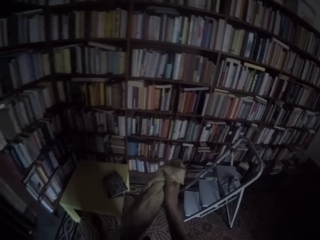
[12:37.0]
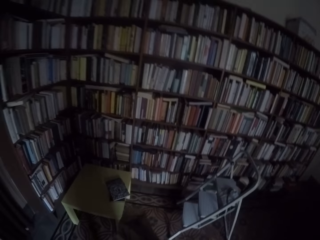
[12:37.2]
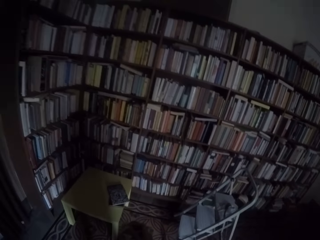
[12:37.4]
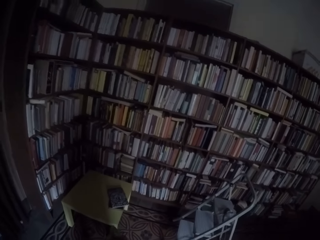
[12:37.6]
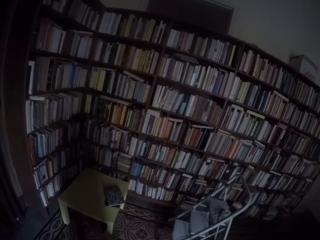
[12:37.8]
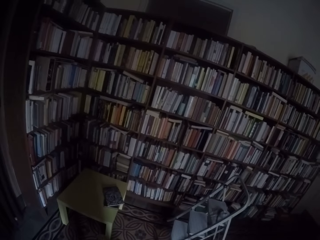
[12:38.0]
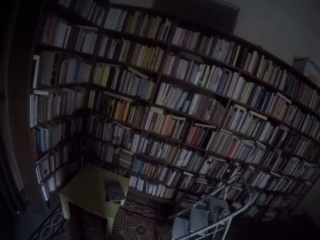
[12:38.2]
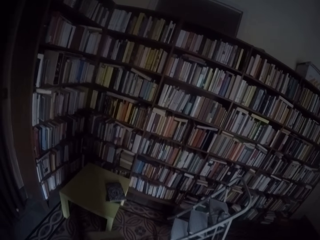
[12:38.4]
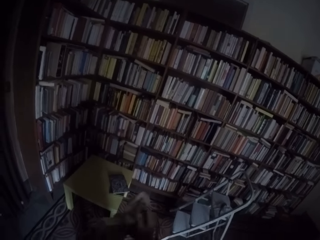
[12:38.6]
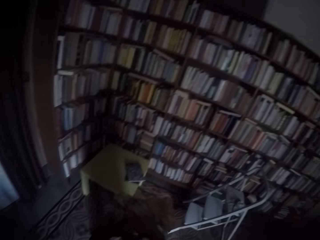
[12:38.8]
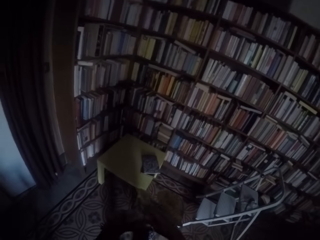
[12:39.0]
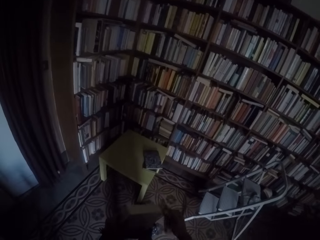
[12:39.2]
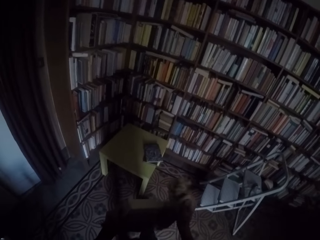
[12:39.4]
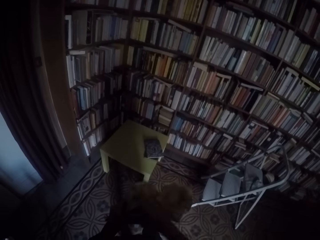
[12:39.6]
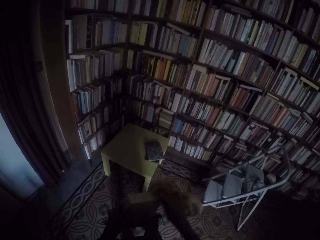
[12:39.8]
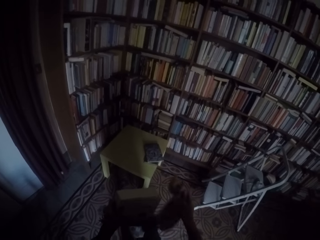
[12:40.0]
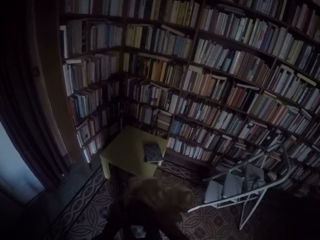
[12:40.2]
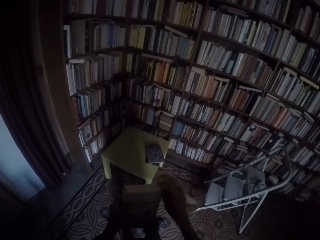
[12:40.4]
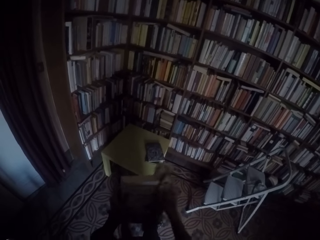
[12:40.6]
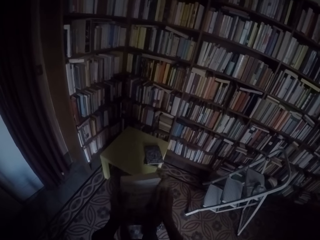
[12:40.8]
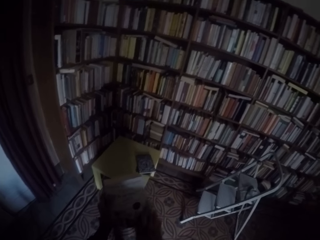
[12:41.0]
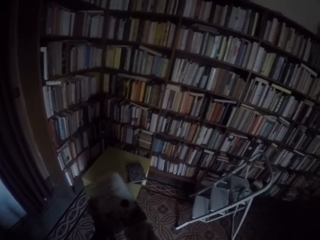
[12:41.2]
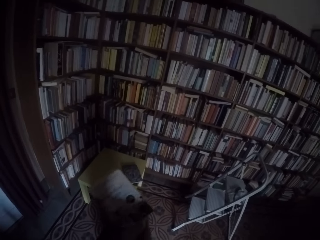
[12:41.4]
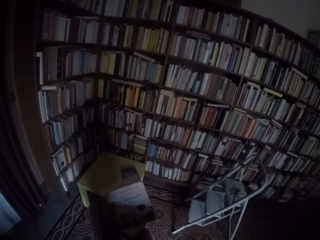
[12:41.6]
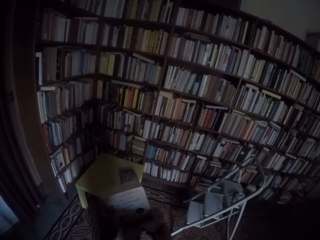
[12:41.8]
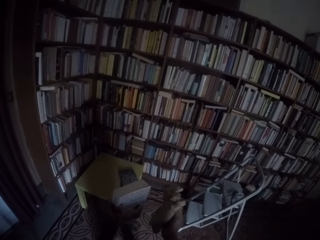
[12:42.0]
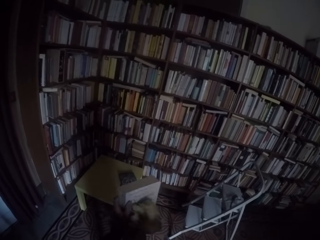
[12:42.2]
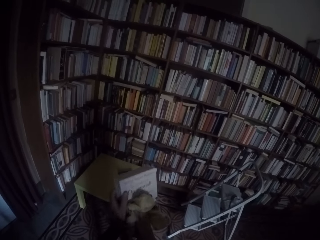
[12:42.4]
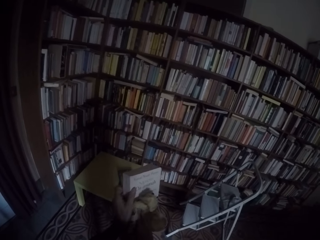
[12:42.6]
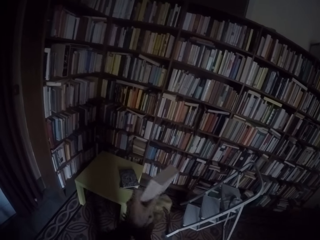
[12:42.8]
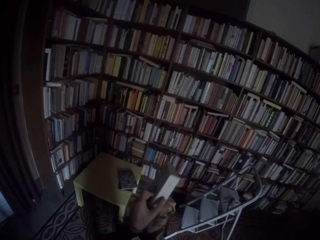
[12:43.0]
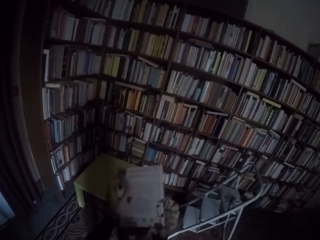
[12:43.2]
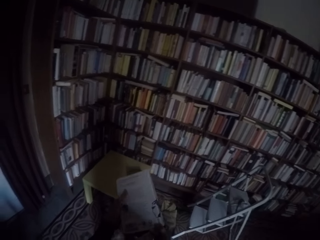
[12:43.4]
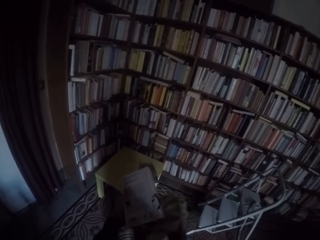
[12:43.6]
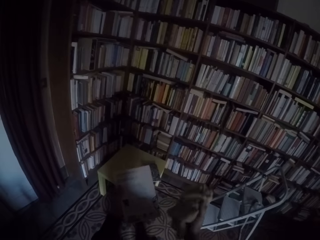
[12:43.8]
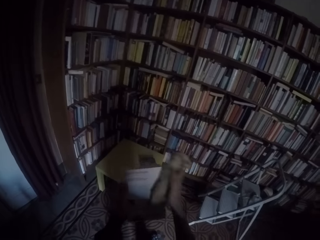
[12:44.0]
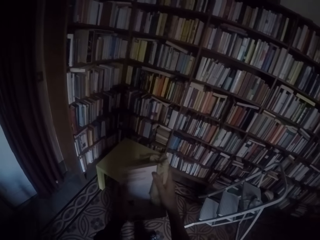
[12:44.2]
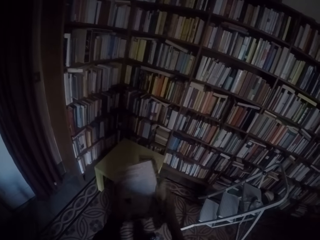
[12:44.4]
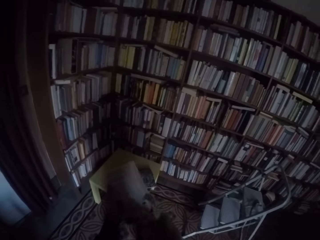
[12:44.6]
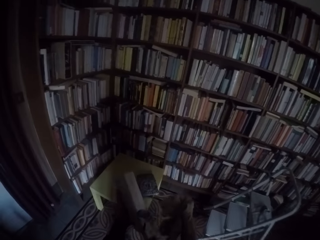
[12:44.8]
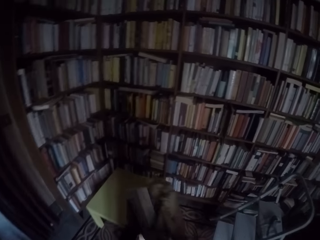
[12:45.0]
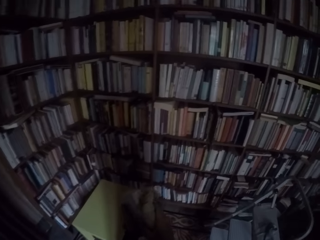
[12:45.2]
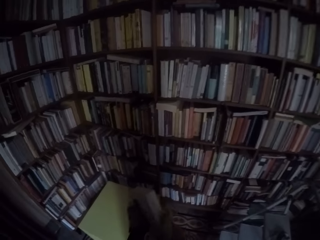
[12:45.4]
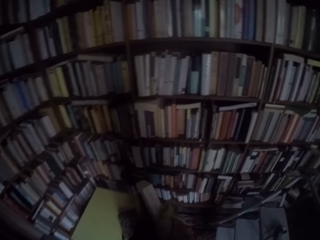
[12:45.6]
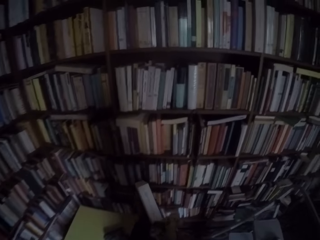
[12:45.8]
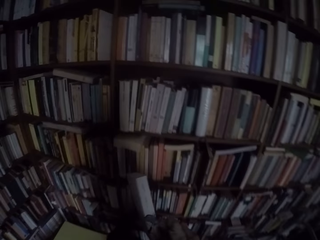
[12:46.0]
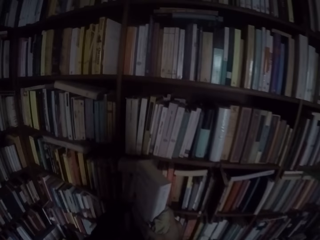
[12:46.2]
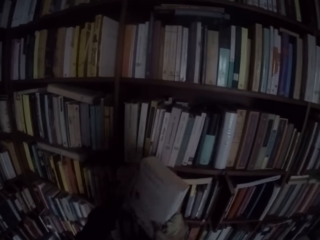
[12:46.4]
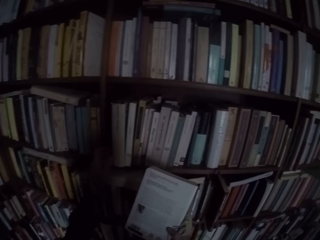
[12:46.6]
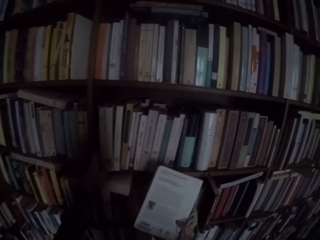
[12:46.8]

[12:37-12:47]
The camera wearer wipes the book with the towel in his right hand.

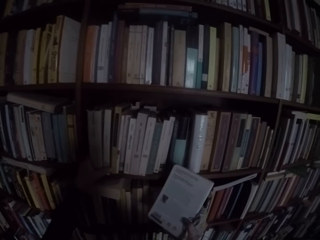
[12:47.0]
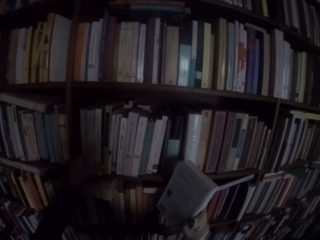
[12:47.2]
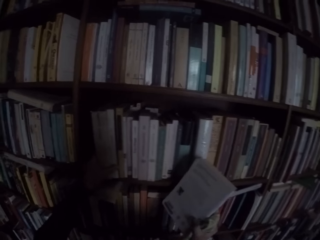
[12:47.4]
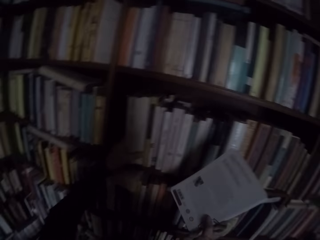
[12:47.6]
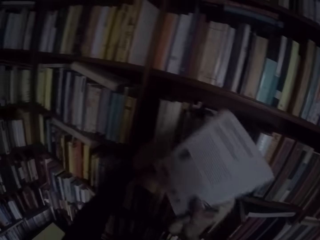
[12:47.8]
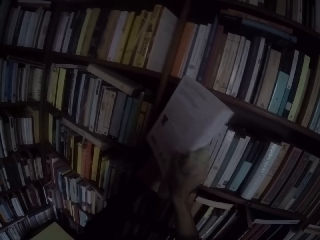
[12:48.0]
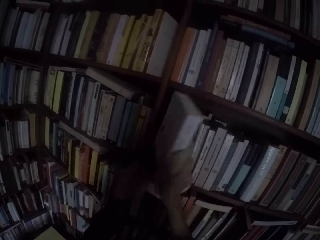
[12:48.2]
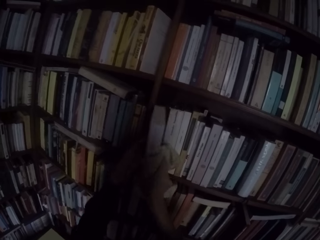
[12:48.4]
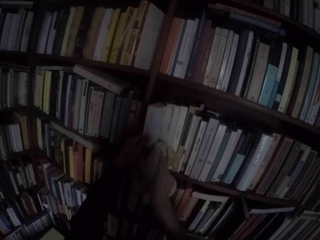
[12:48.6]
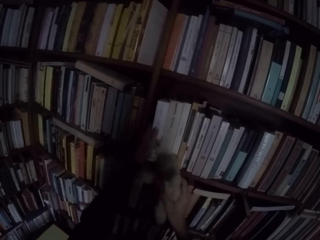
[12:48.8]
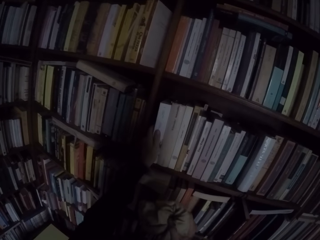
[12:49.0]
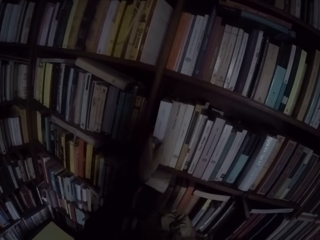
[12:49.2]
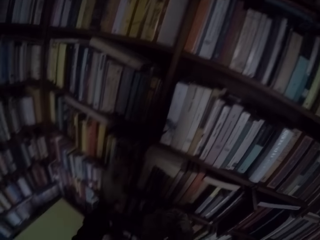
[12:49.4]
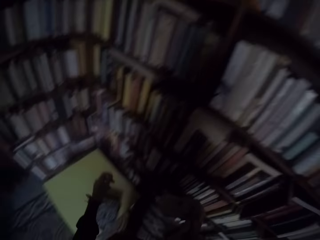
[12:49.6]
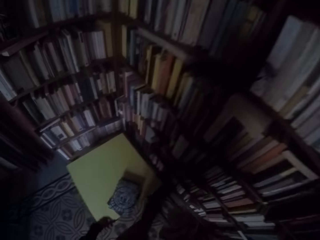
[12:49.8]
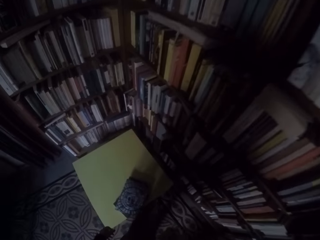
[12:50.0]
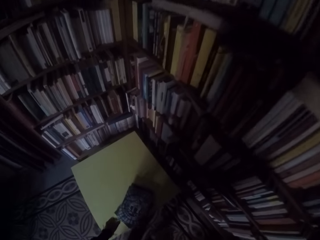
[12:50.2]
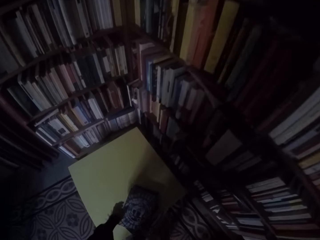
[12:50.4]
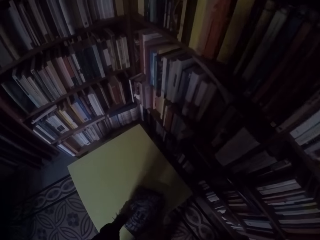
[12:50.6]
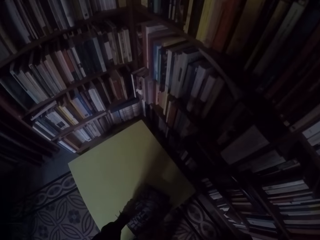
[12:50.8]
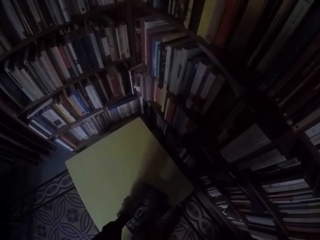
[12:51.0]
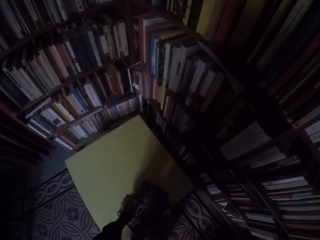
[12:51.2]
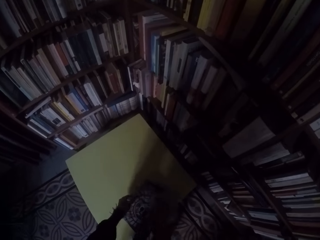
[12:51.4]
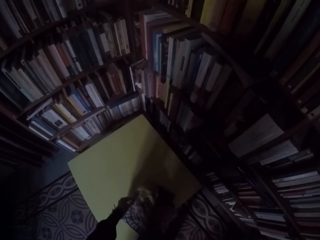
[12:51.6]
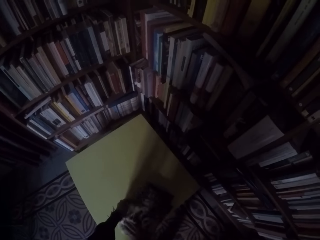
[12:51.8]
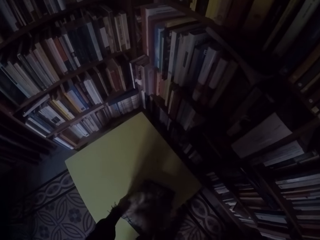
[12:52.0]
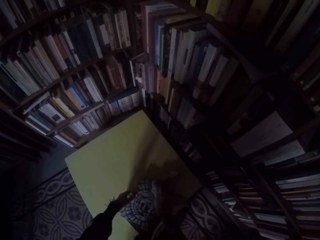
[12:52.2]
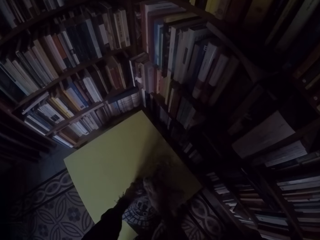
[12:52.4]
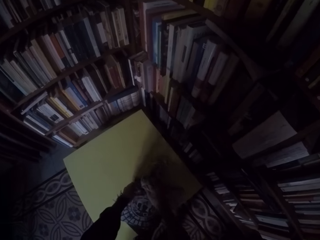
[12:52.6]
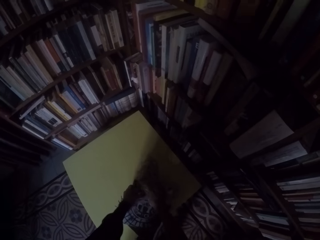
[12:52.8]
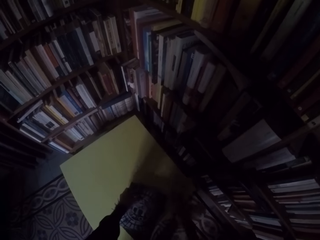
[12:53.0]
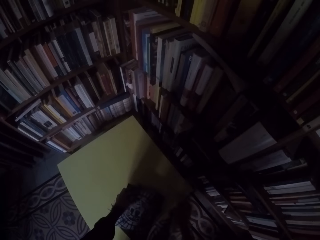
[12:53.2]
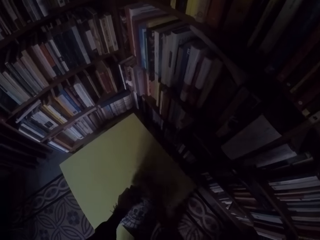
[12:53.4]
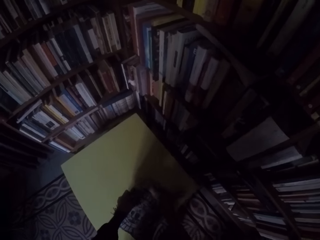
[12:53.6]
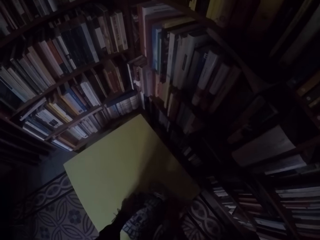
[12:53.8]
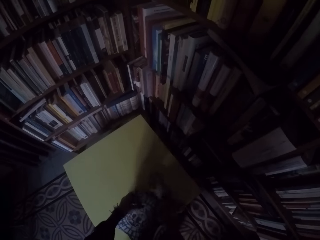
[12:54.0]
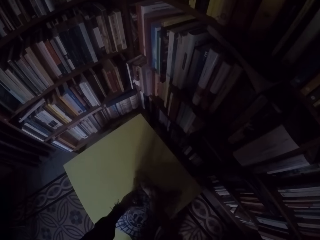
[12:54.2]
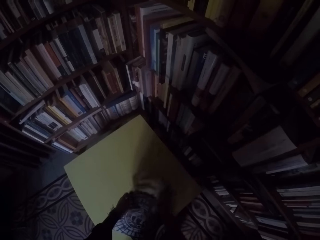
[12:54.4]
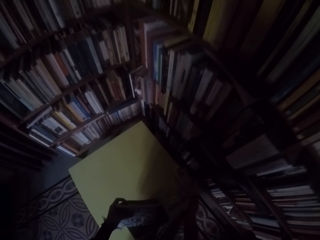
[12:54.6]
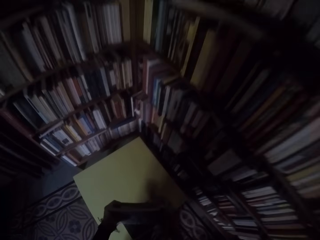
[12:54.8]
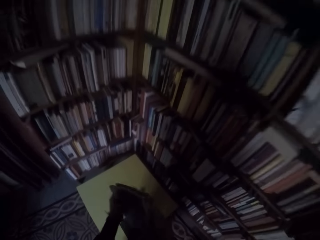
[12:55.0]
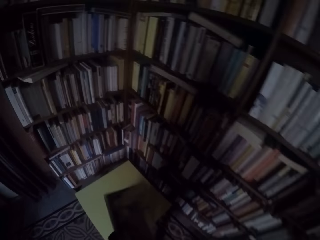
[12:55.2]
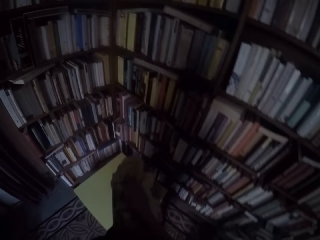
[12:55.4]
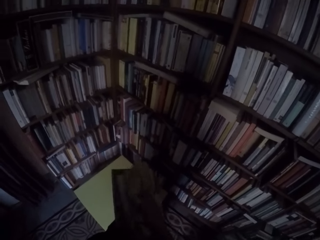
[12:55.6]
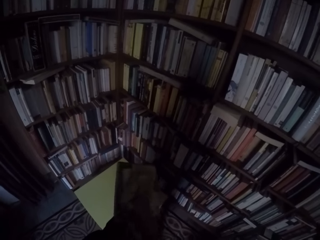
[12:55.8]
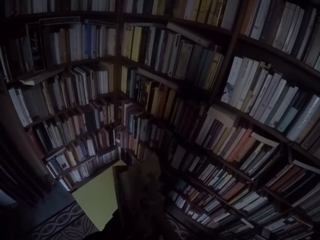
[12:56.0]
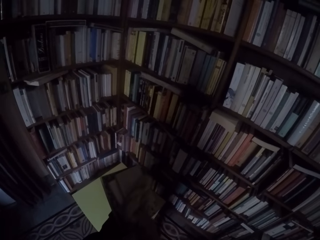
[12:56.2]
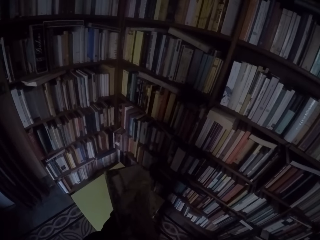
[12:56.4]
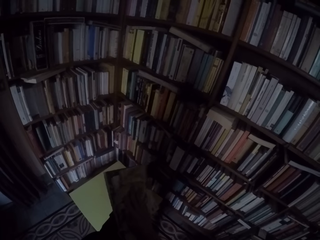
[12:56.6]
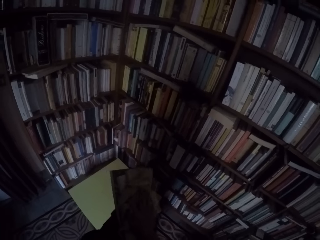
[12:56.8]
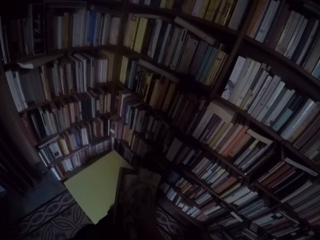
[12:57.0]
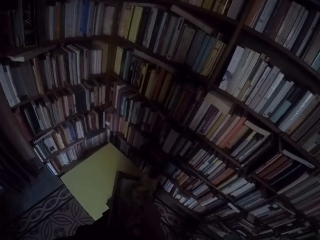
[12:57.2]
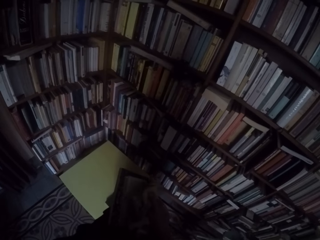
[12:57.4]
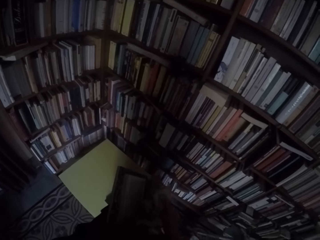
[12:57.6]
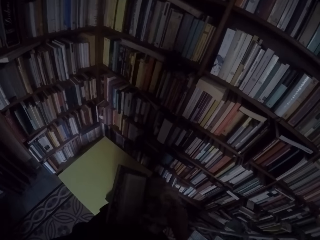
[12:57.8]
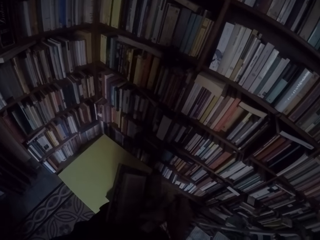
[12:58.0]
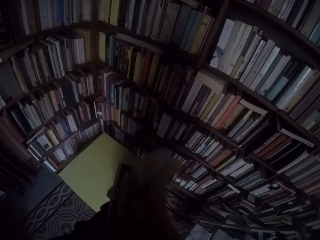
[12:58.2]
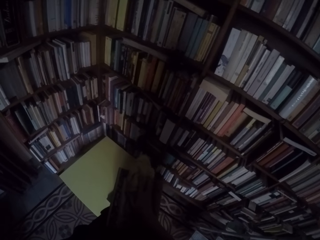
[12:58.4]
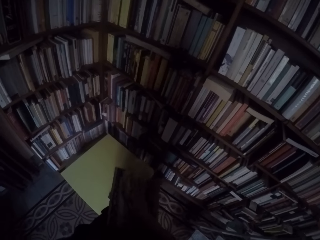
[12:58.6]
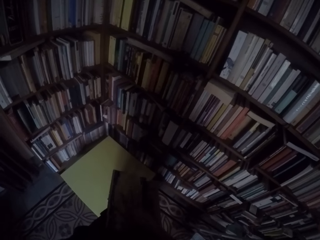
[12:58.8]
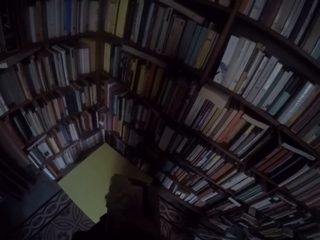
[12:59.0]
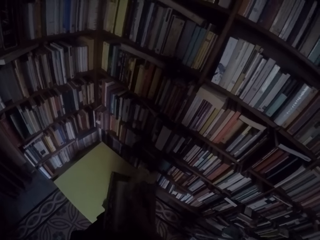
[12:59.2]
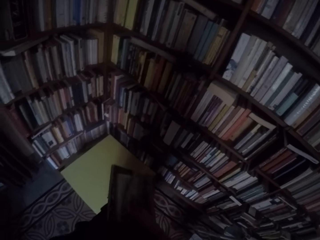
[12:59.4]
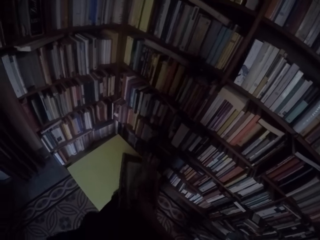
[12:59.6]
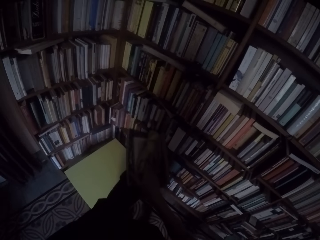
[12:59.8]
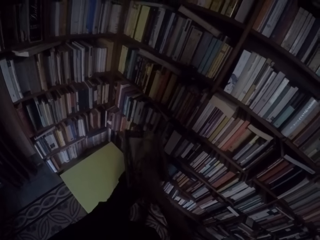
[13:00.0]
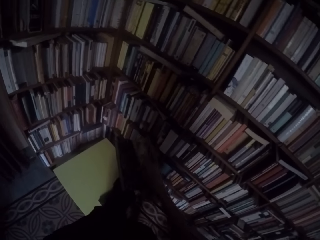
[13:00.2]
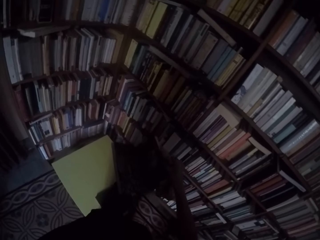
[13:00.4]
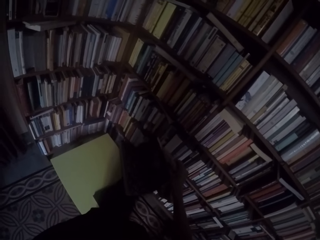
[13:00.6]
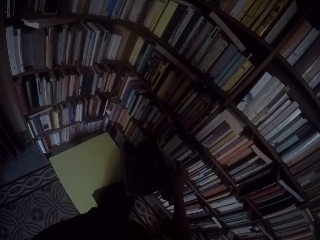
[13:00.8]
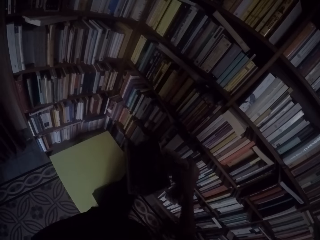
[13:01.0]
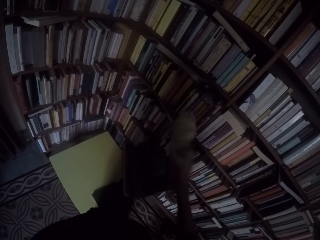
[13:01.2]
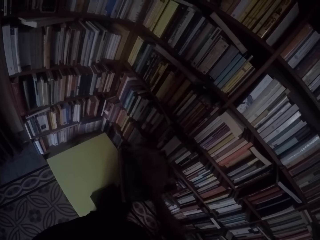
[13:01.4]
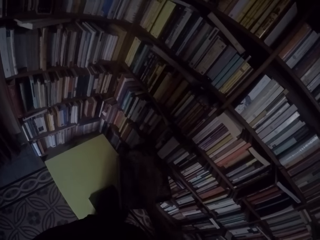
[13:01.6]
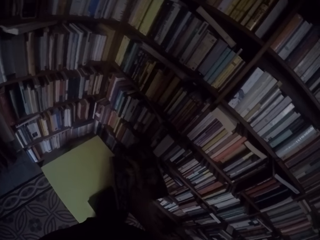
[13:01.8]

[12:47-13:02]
The camera wearer puts the books on the shelf with both hands. He picks up two books from the table with his left hand. He wipes the books with the towel in his right hand. He picks up a book and wipes the book.
